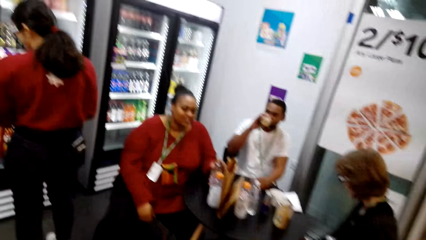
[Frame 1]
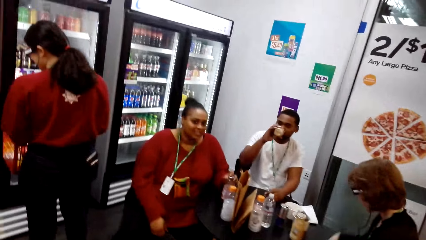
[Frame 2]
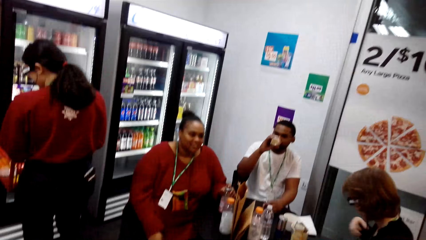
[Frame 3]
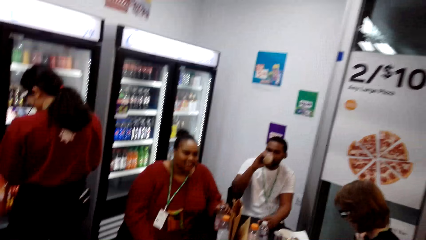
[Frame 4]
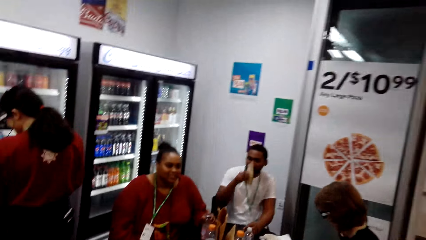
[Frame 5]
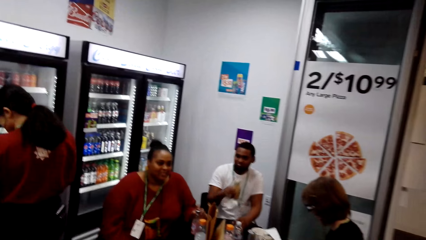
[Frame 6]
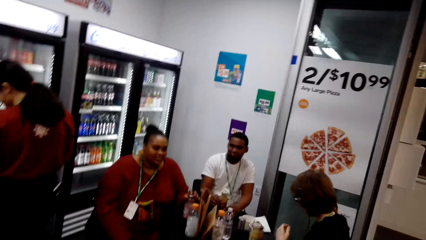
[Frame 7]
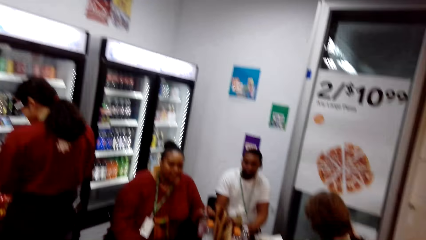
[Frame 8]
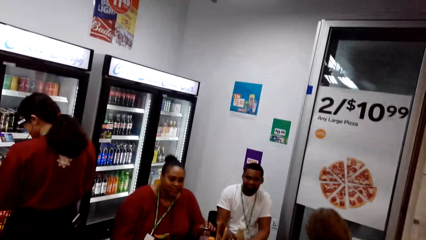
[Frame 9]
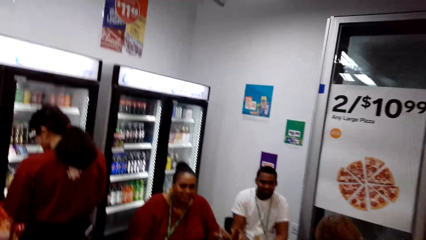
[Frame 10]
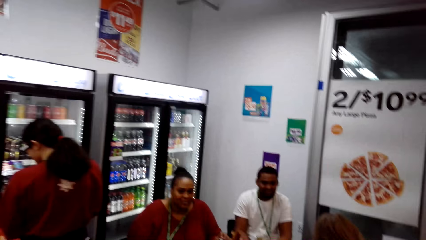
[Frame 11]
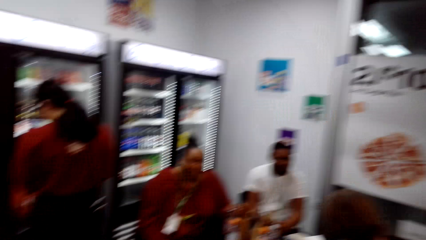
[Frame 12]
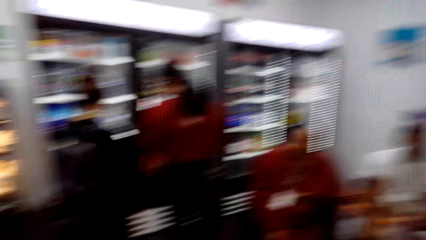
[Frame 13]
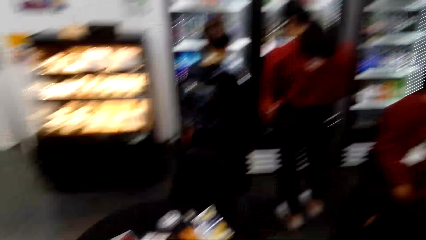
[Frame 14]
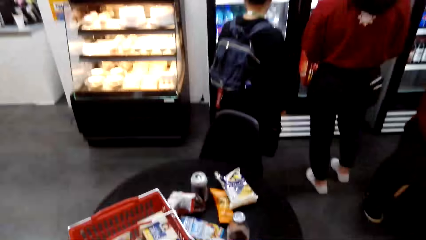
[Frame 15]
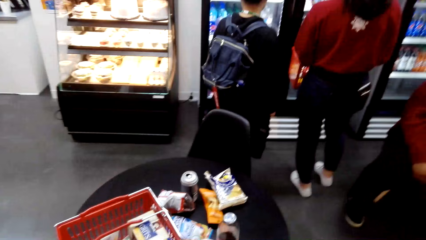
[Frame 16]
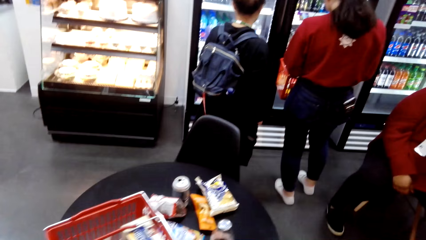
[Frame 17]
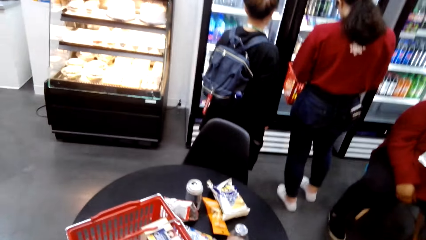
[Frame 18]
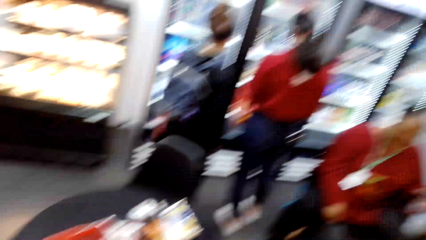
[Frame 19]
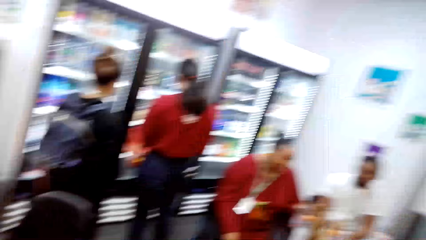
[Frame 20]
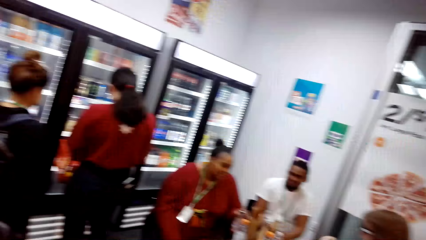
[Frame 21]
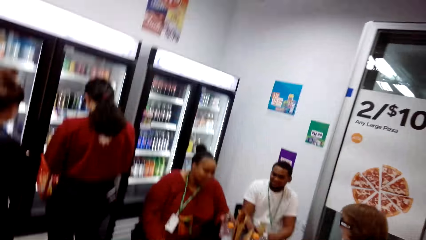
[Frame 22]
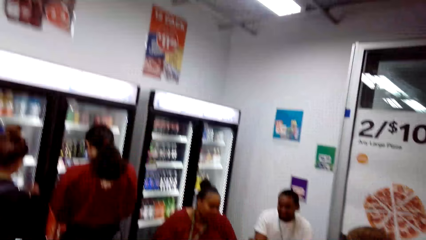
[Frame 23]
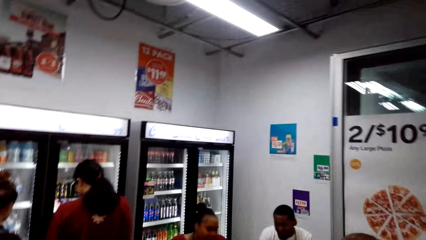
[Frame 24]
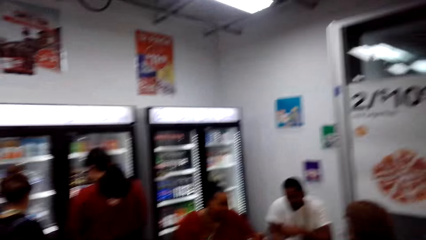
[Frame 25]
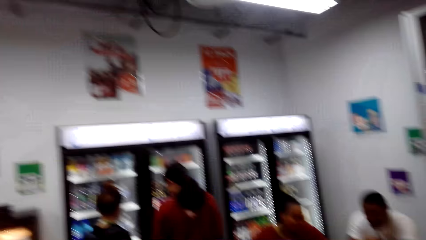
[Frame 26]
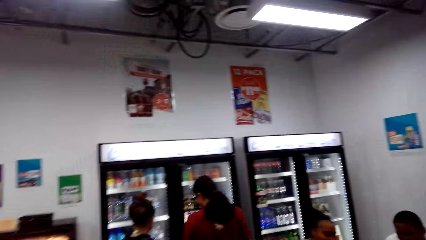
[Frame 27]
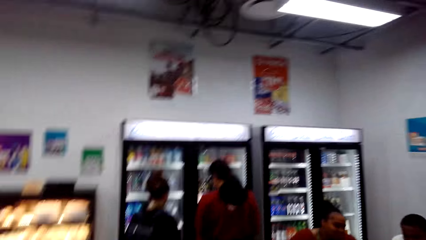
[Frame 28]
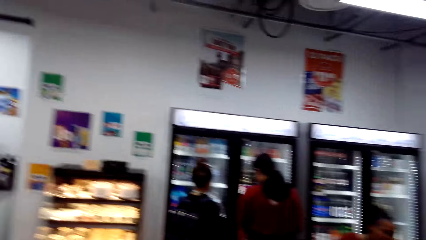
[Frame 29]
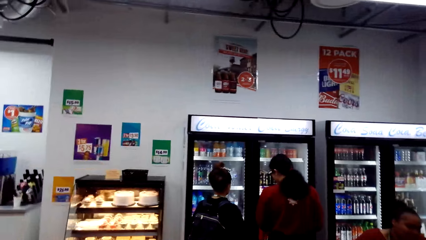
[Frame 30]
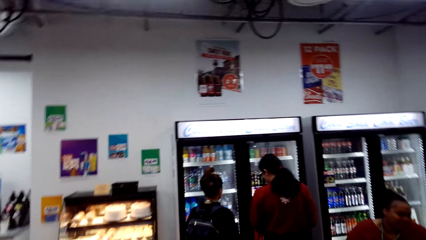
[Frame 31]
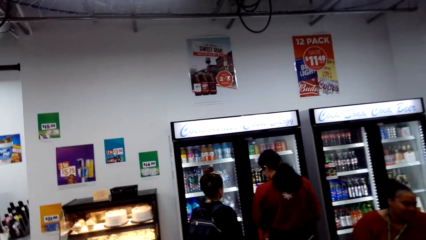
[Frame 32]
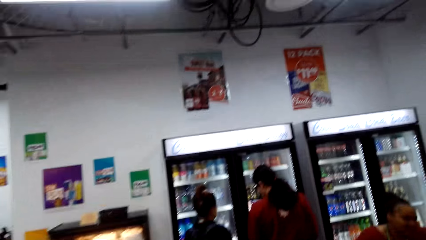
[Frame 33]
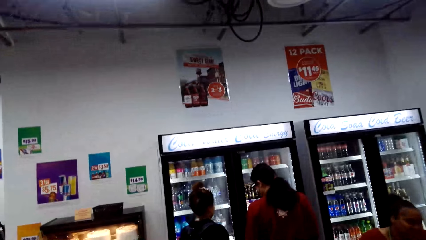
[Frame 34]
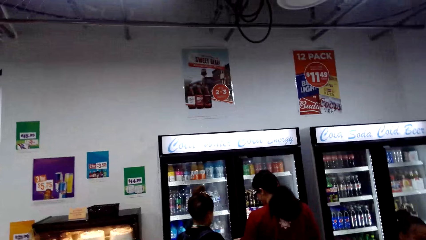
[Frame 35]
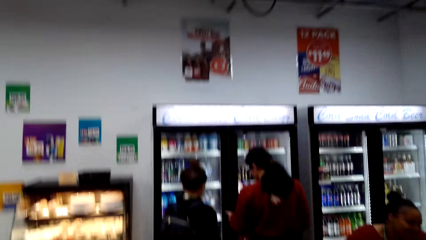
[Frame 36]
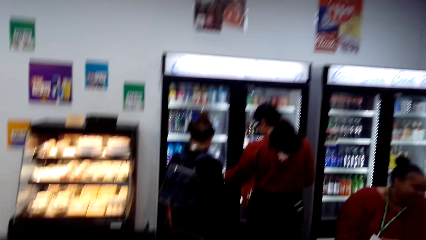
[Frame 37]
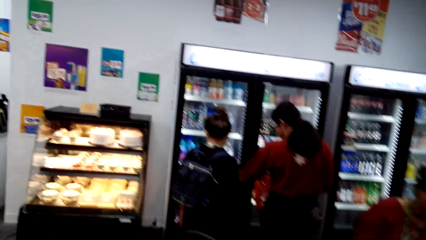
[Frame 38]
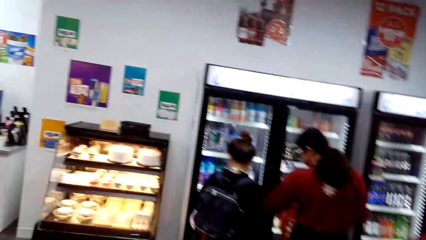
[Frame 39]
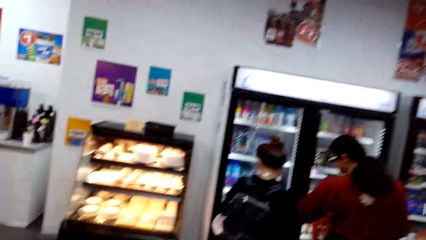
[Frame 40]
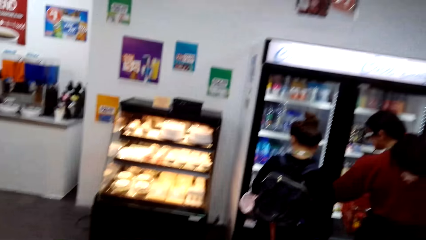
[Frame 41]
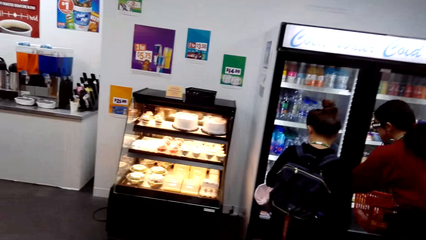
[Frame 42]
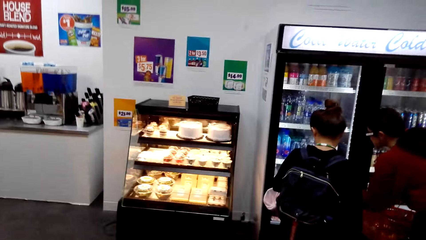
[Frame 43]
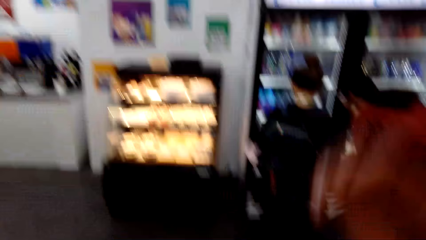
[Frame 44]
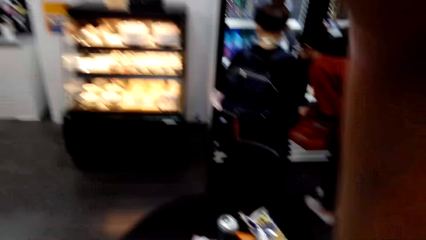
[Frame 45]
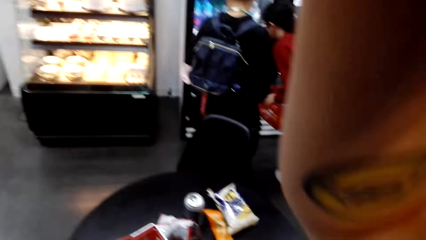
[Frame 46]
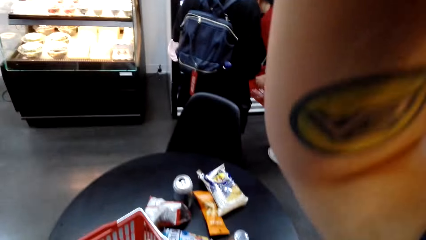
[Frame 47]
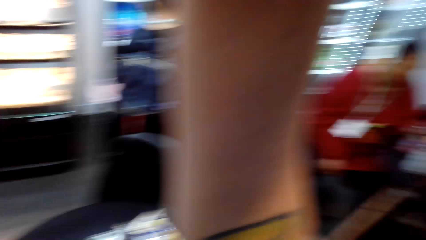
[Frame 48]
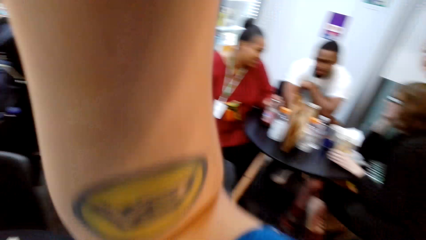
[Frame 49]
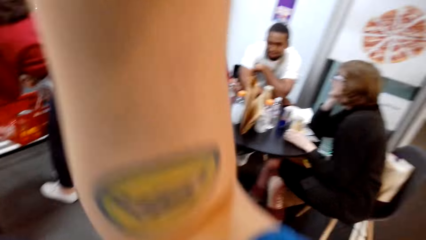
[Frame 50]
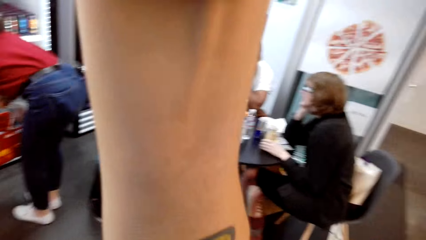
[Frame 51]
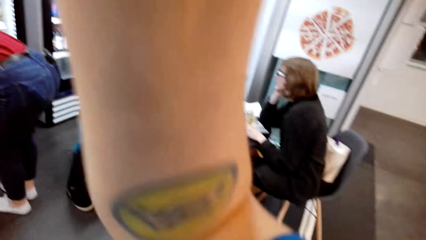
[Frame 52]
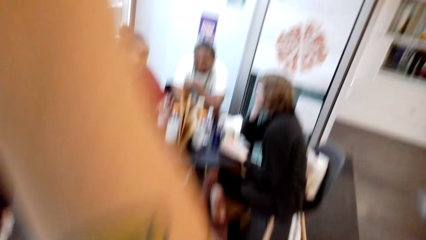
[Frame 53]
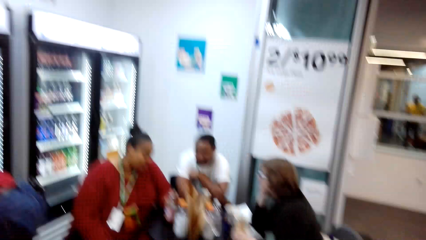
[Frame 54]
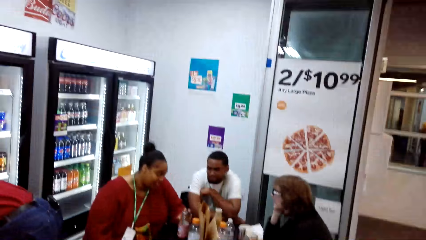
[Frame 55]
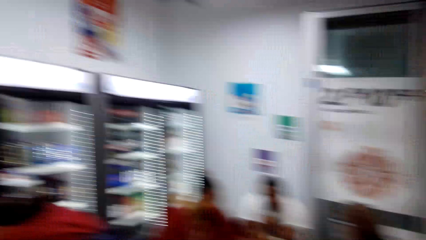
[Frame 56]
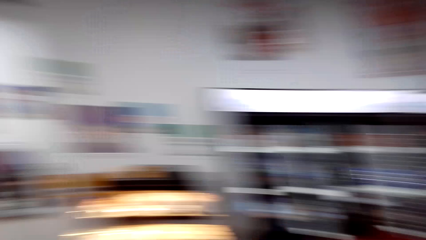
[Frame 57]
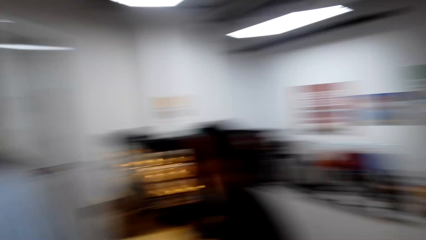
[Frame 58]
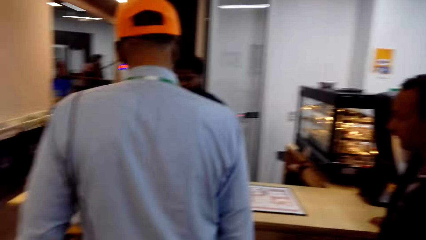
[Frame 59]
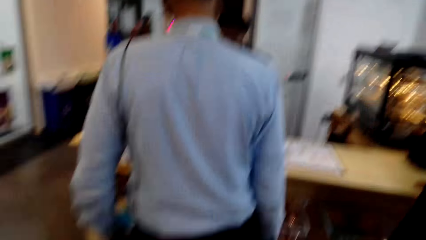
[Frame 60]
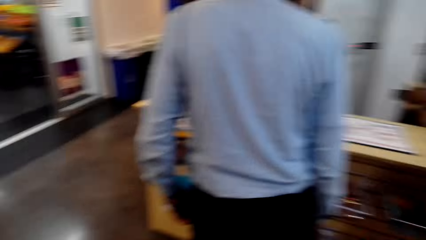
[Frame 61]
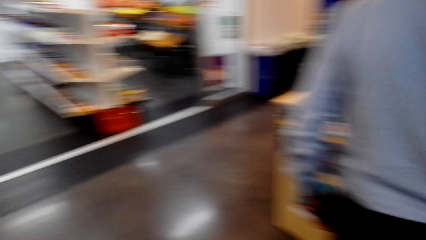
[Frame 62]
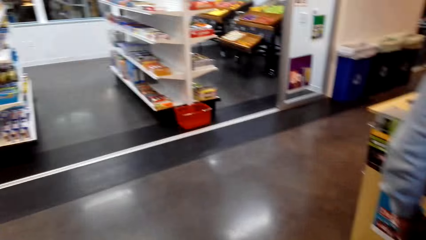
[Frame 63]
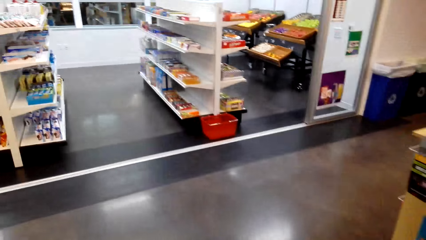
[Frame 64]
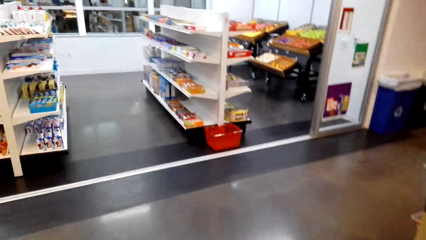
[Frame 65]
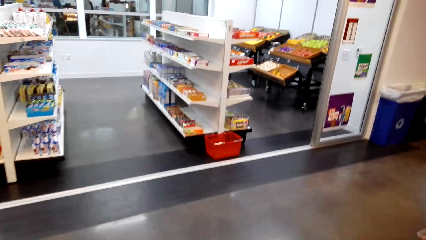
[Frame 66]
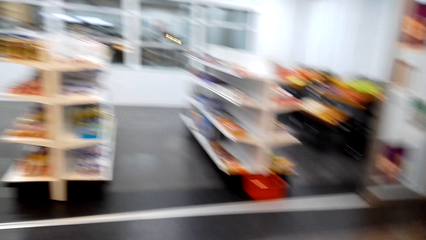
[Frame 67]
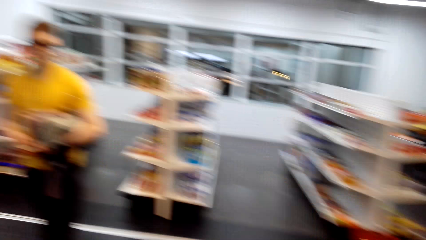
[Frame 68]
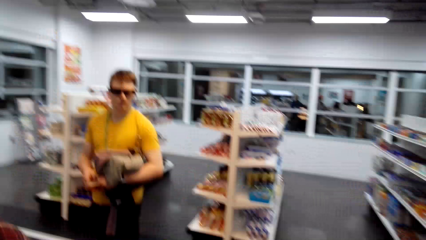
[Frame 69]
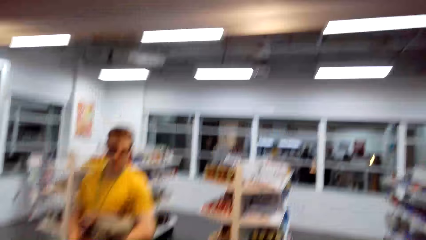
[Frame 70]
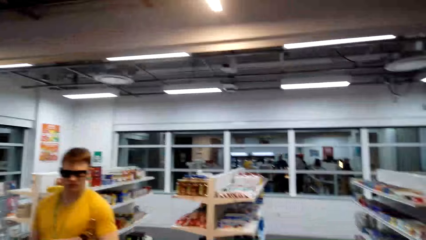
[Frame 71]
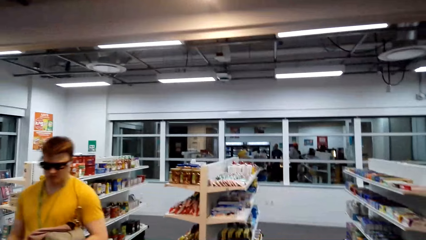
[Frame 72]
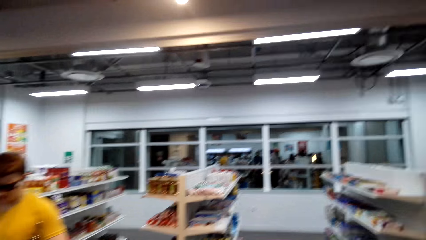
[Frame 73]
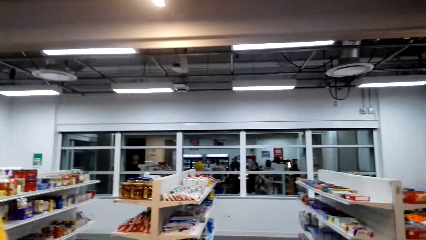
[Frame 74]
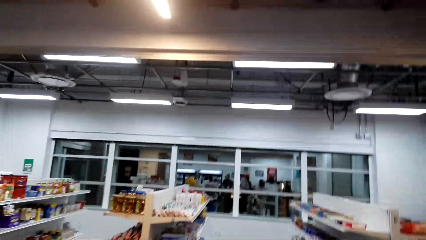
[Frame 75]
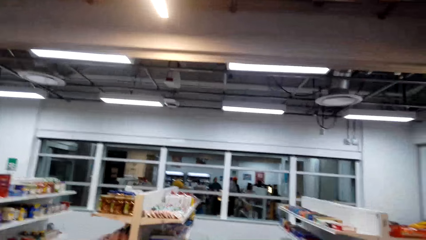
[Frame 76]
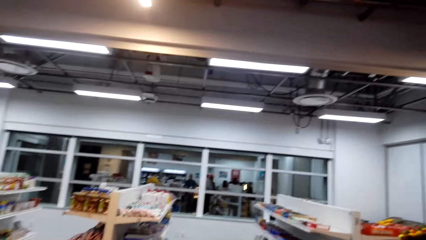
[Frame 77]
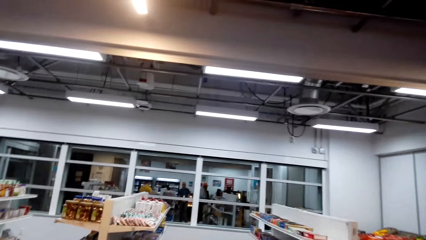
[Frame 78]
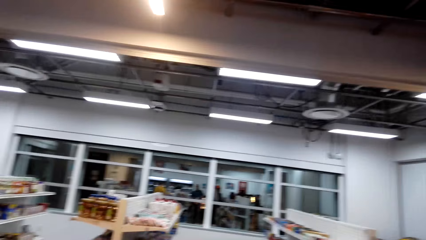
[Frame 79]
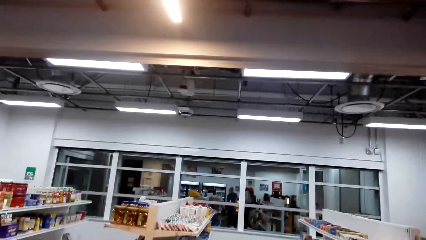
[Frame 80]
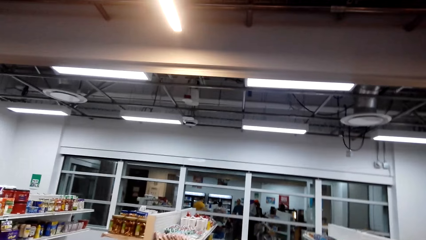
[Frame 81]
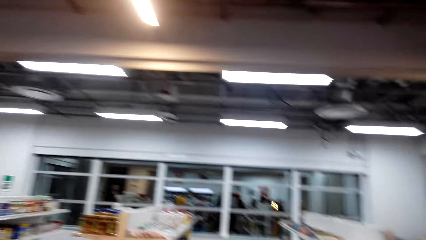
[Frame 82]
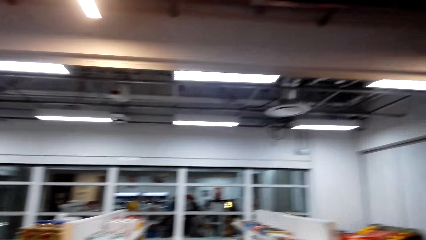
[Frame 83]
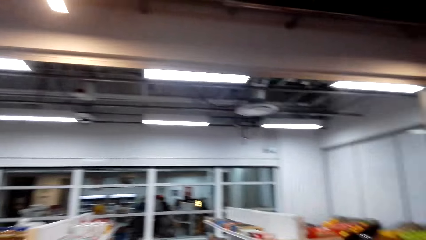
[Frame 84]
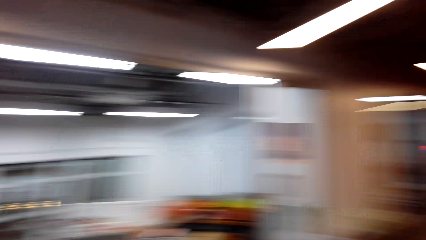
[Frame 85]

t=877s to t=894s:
The camera wearer looks at the table. They look around. They lift a hand. They fix the camera on the head. They look around. A man stands close to the camera wearer. The camera wearer walks around.
